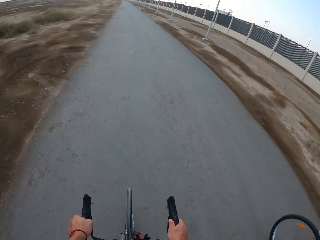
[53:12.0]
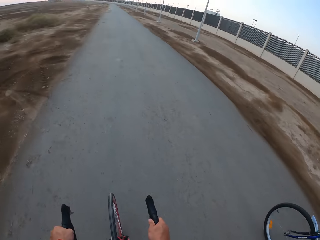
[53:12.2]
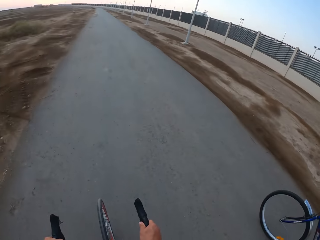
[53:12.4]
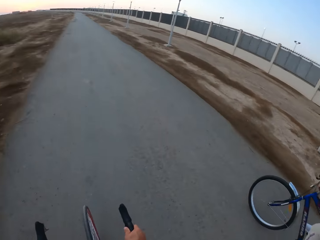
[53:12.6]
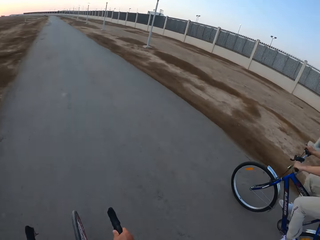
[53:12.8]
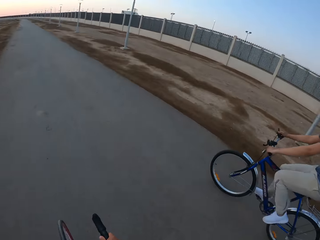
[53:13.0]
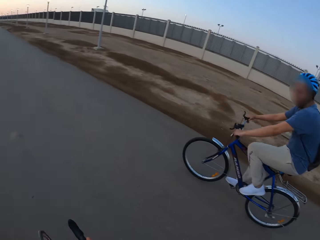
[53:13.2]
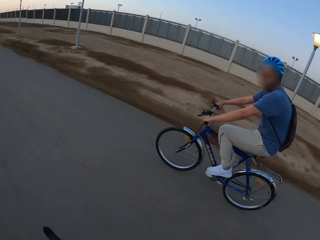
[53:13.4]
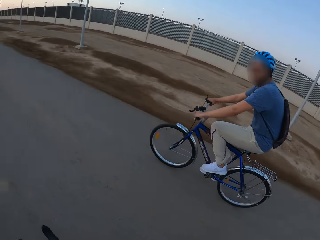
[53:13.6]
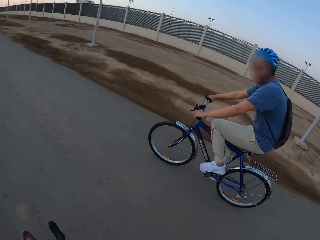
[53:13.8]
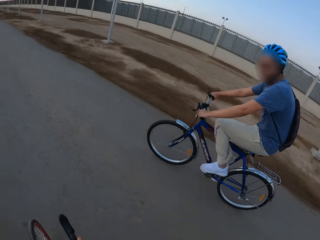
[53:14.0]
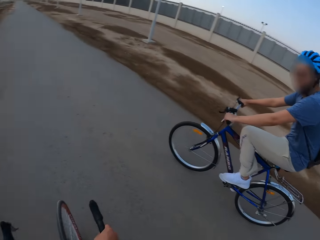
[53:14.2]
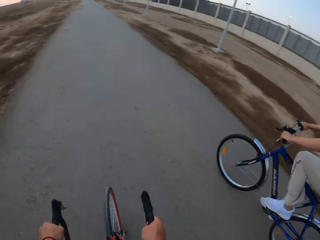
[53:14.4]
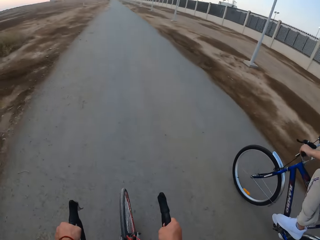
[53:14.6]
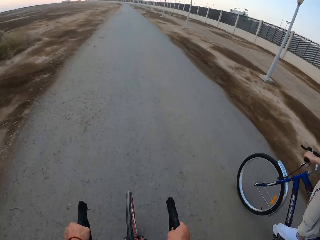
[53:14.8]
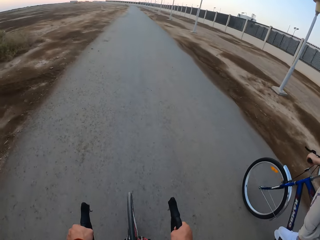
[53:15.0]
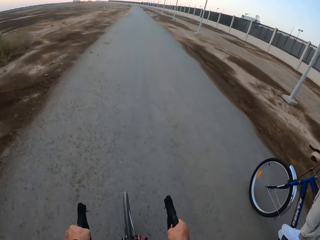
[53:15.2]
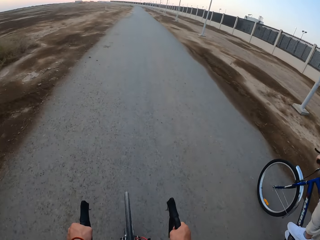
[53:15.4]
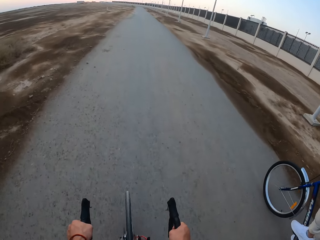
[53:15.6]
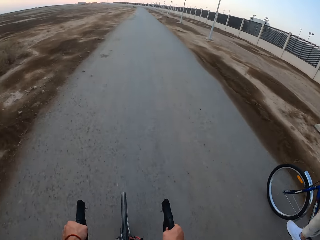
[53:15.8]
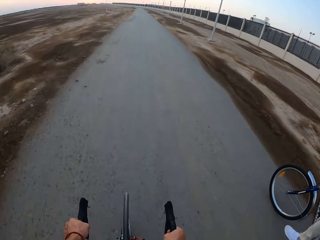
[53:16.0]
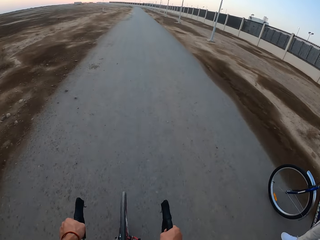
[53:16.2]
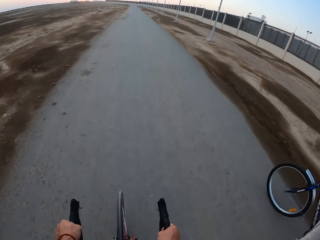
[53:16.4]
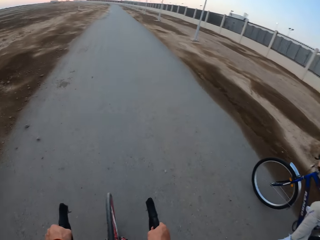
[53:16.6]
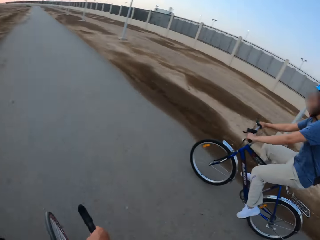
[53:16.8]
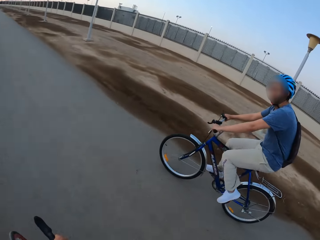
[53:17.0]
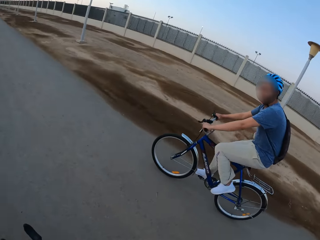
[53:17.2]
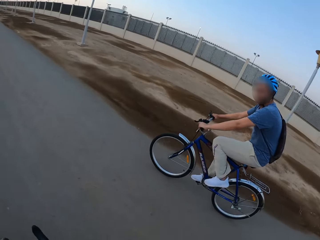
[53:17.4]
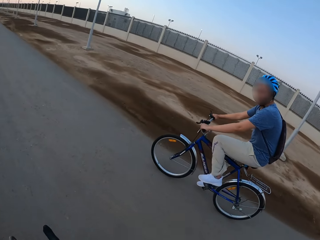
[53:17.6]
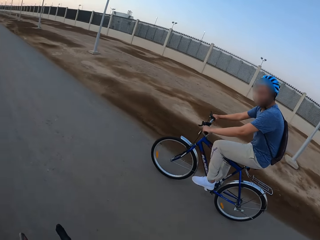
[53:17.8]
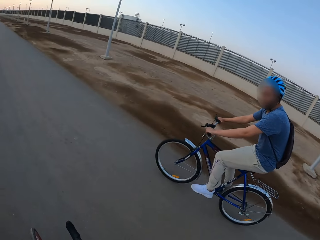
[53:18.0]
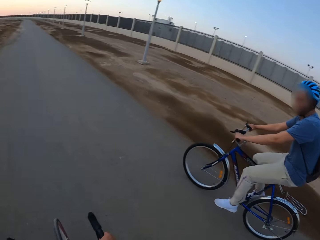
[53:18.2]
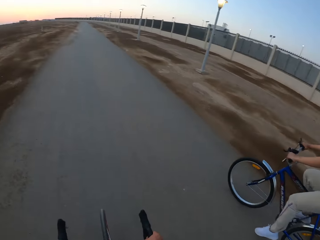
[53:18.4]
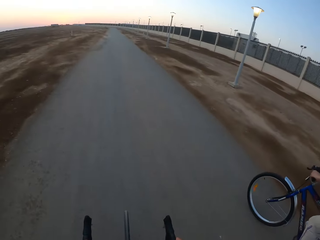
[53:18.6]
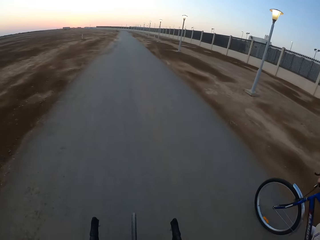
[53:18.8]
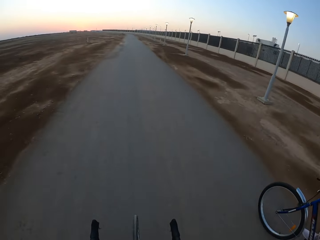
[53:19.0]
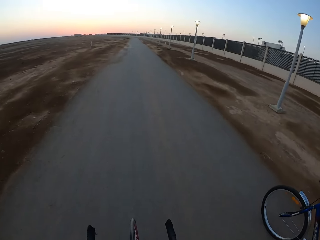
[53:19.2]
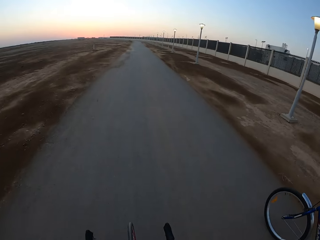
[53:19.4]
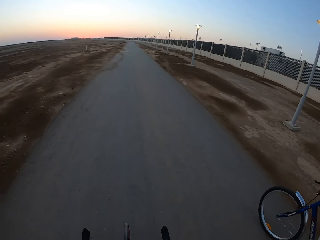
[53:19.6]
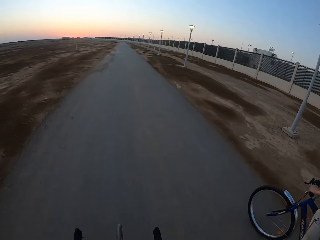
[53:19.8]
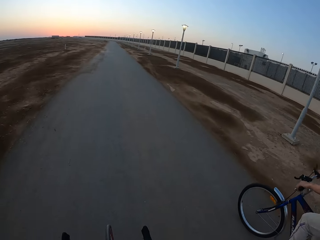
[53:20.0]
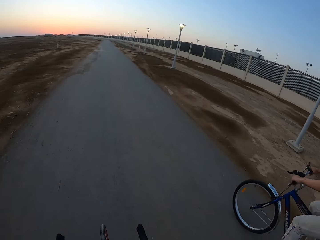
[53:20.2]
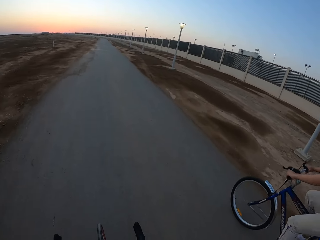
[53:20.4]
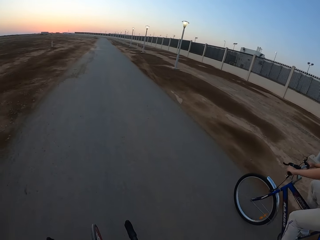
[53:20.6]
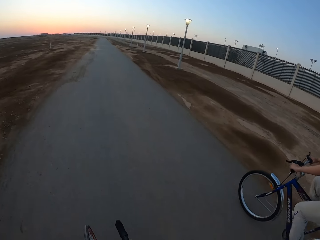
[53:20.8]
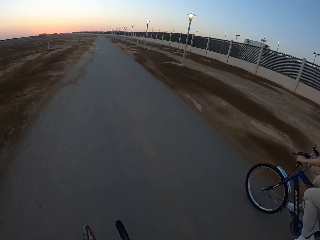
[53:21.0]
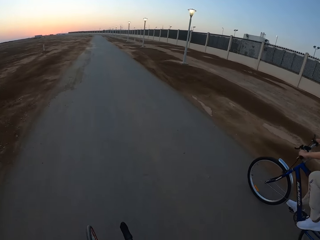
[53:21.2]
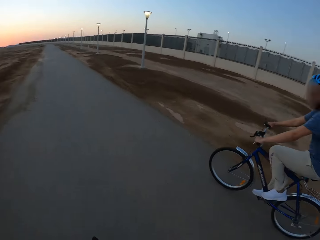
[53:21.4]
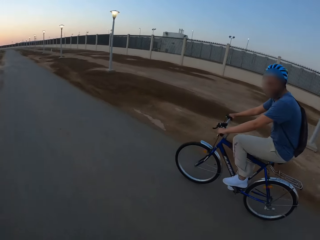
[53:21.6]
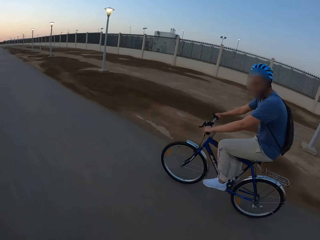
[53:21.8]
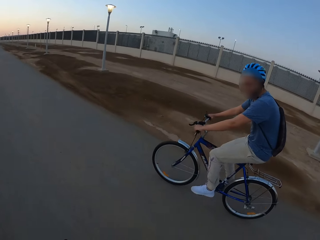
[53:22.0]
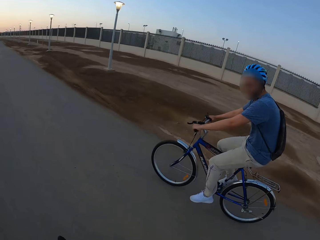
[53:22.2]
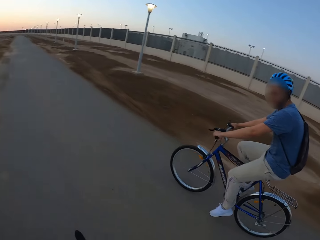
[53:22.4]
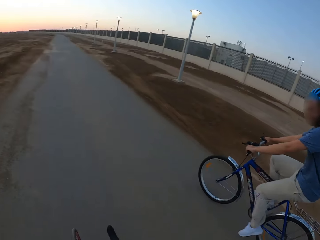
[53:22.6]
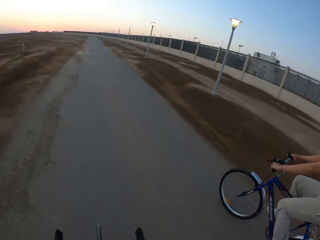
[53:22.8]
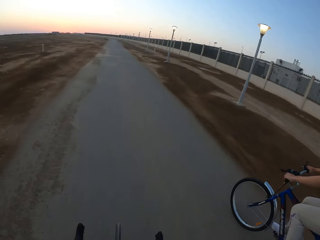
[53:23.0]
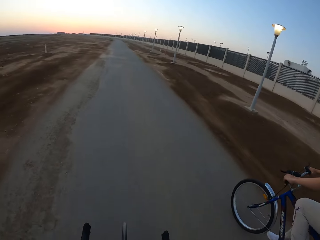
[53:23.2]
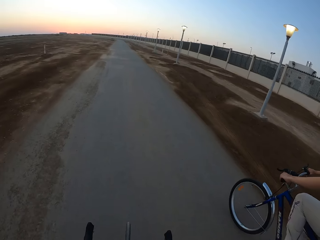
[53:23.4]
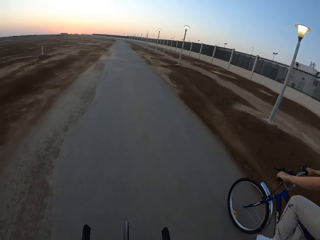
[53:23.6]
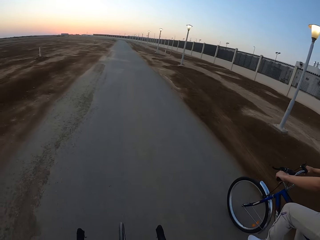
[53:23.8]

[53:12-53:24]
A man rides the bicycle. The camera wearer rides the bicycle. The man rides the bicycle.

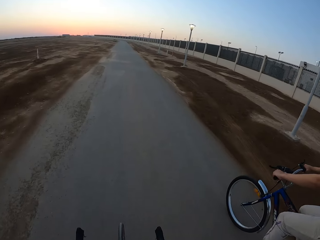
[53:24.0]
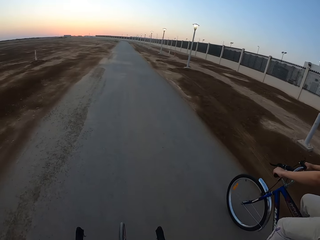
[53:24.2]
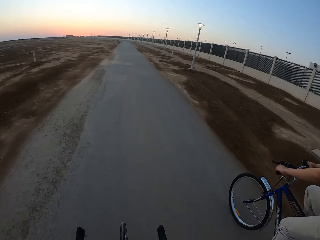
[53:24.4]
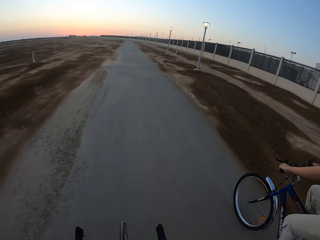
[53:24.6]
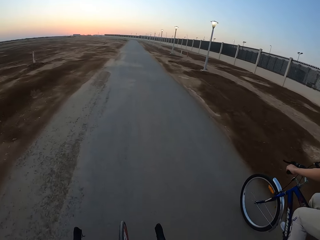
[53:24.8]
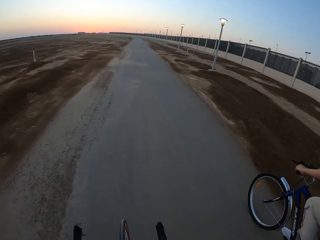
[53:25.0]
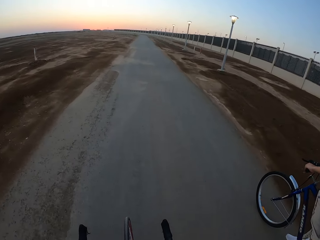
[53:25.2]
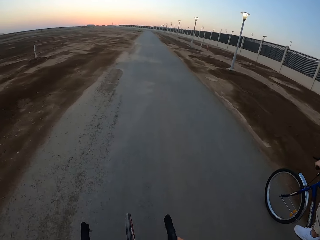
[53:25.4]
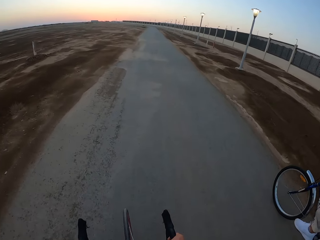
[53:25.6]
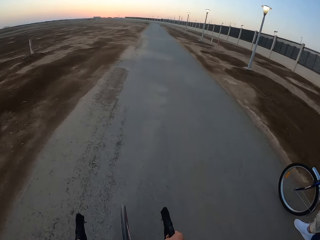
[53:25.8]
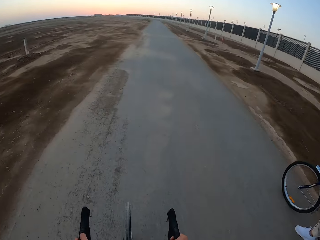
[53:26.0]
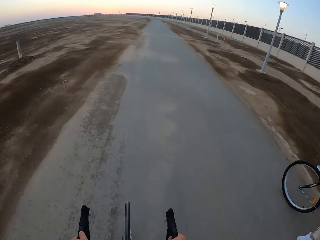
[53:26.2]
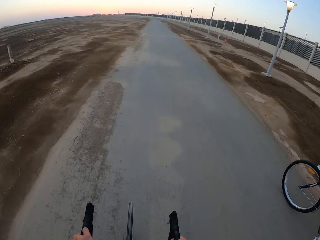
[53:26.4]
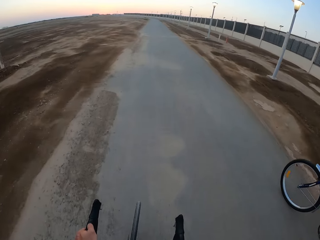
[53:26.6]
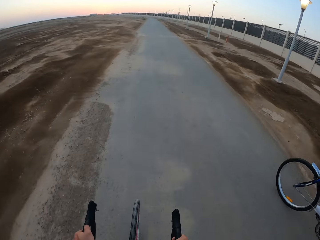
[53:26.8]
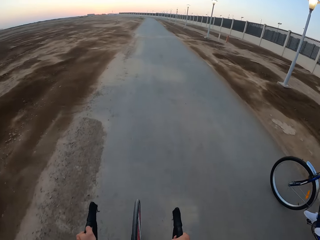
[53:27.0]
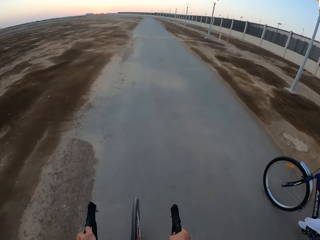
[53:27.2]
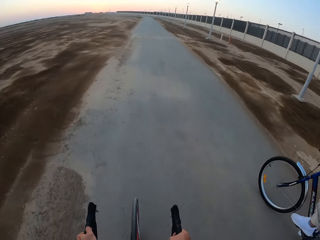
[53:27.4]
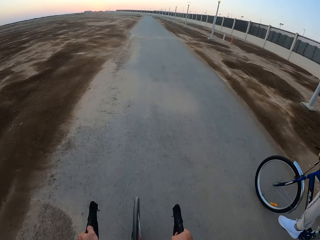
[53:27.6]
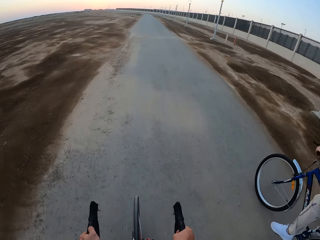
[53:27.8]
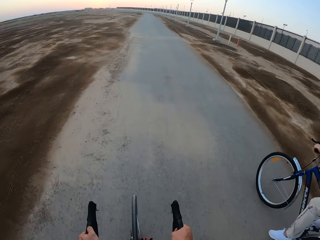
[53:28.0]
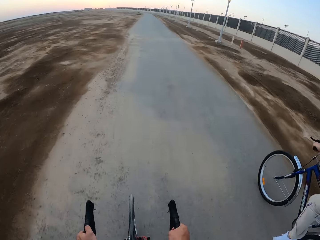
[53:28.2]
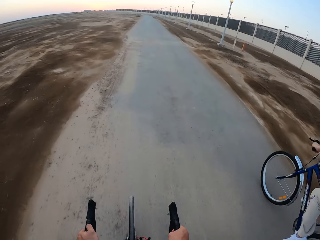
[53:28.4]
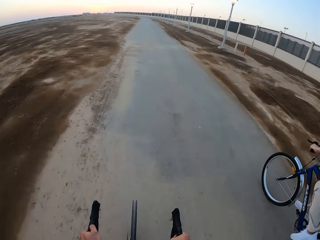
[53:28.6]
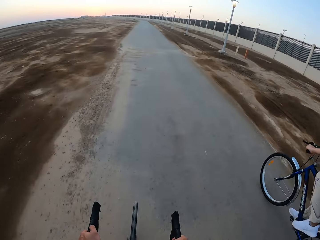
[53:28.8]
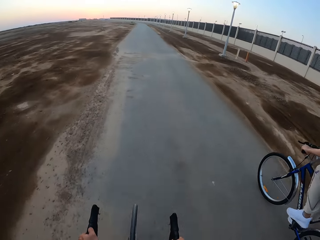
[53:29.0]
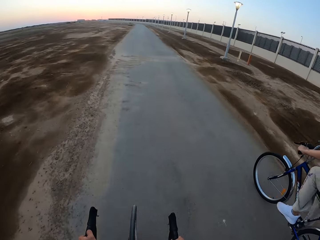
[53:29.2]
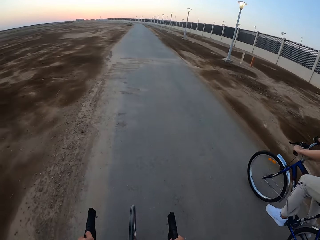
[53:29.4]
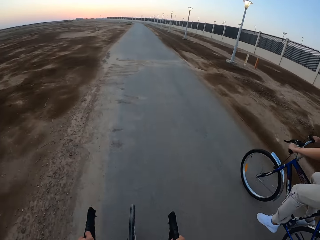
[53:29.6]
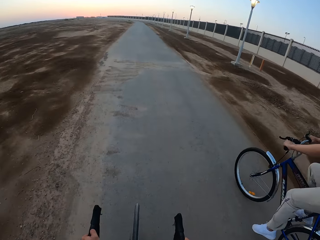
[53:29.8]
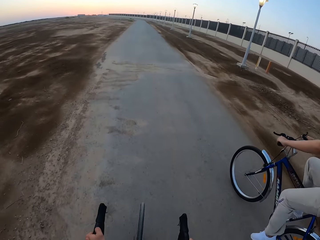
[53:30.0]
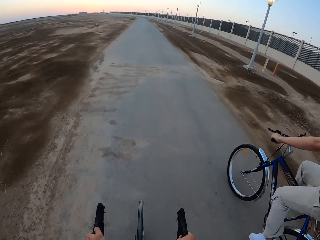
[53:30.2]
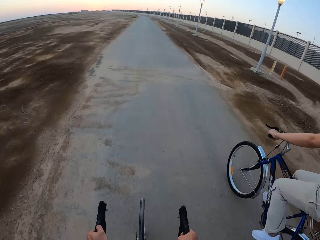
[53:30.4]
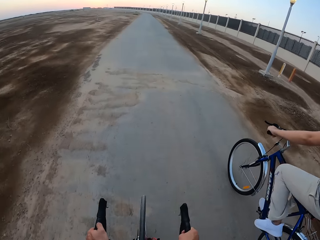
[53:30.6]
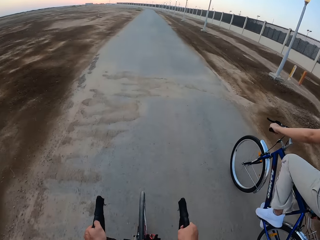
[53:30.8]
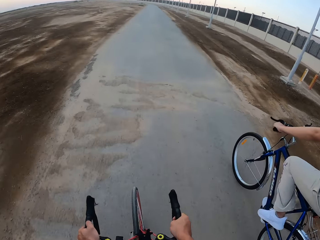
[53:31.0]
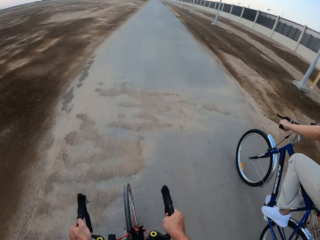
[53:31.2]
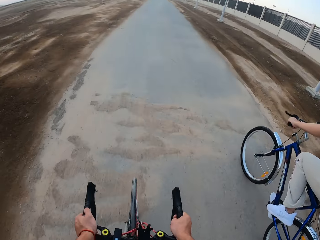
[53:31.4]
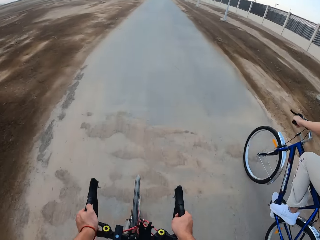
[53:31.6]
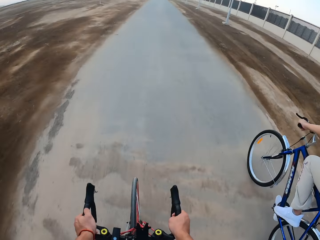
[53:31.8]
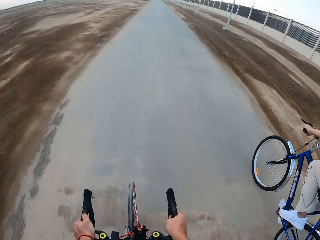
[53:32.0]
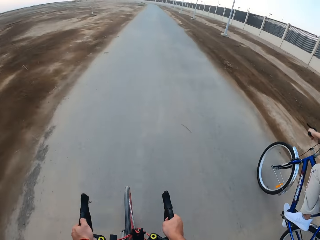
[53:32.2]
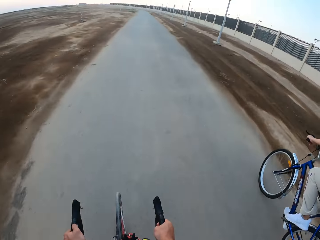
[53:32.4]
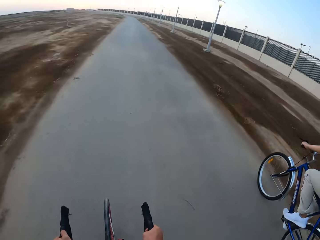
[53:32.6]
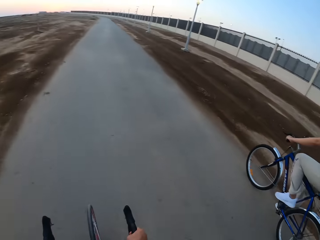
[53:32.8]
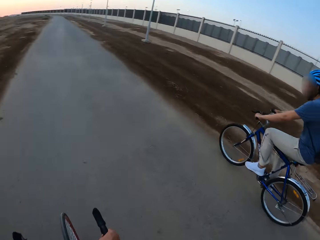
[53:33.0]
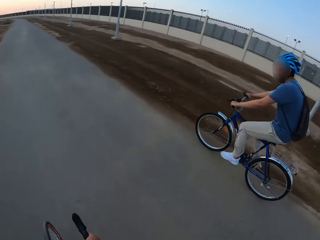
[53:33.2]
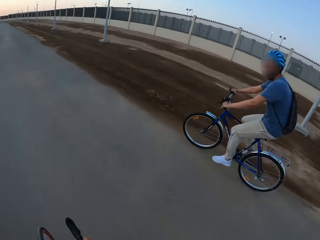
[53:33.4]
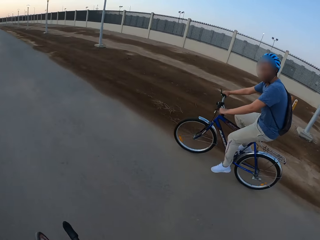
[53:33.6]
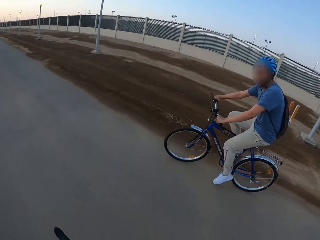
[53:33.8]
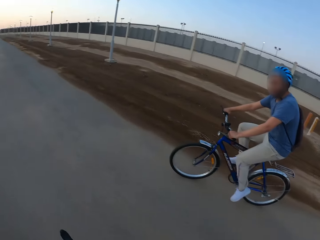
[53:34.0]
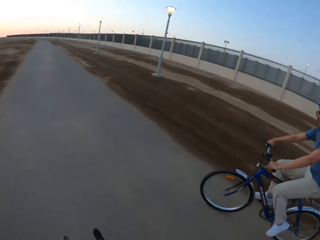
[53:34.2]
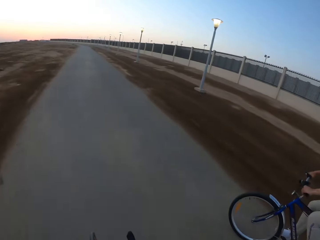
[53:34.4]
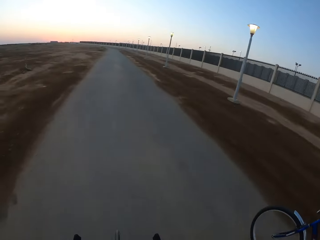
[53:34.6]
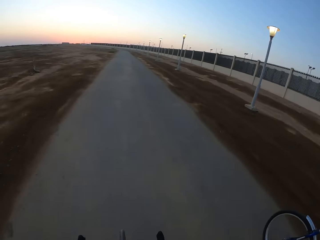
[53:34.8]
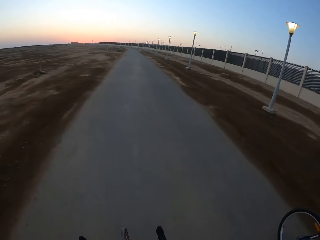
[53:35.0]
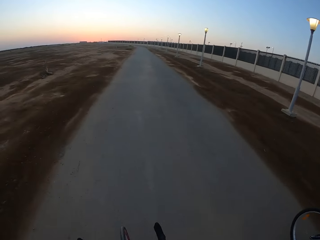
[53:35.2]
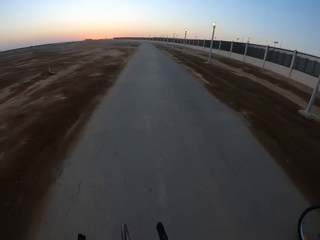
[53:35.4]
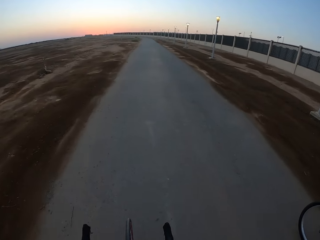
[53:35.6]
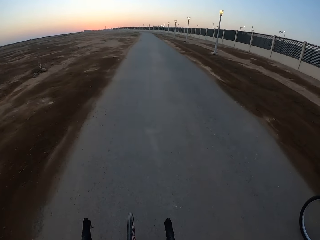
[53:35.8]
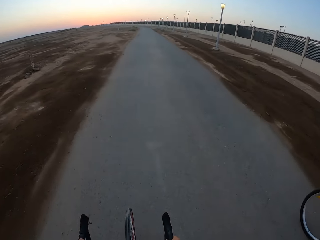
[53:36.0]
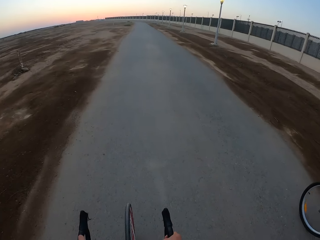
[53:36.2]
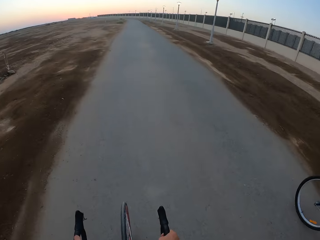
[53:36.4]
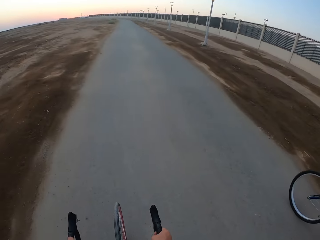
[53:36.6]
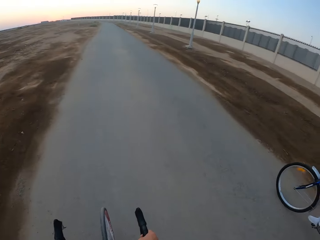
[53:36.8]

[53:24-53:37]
The camera wearer rides the bicycle. A man rides the bicycle.
